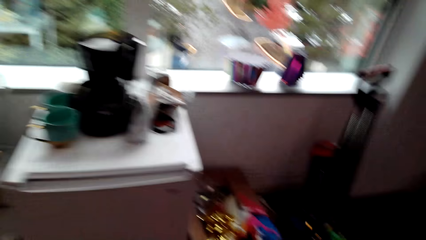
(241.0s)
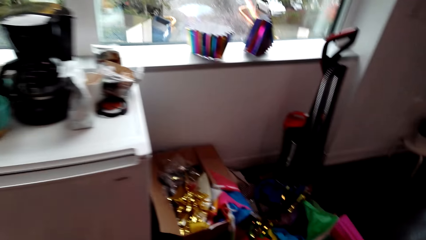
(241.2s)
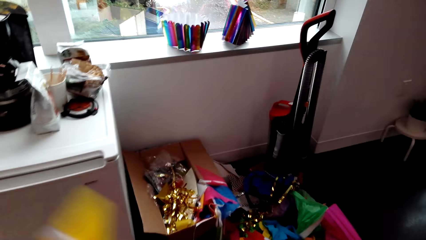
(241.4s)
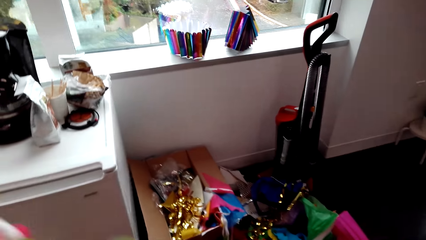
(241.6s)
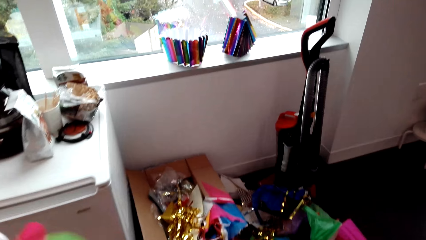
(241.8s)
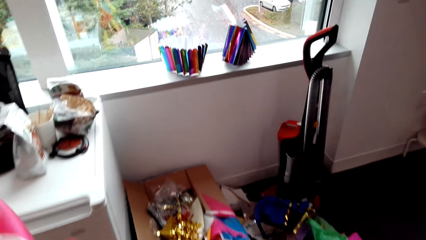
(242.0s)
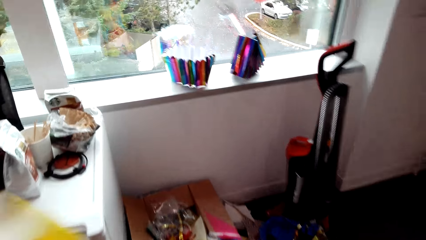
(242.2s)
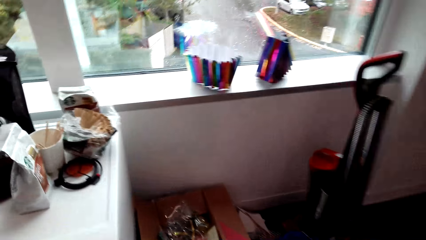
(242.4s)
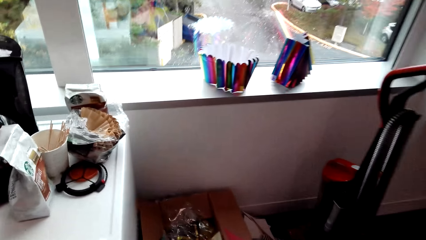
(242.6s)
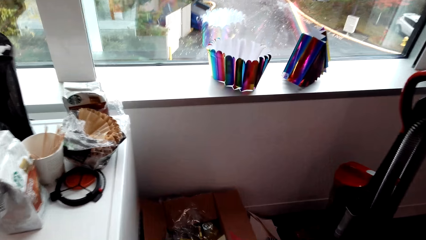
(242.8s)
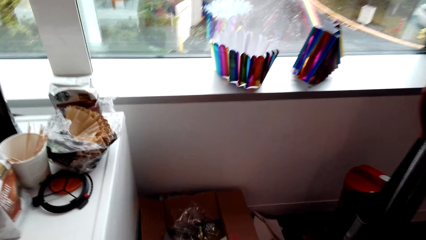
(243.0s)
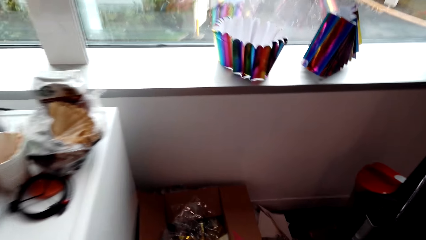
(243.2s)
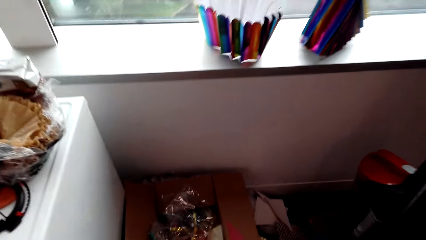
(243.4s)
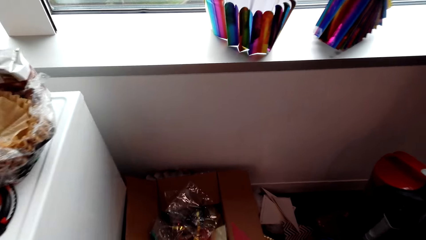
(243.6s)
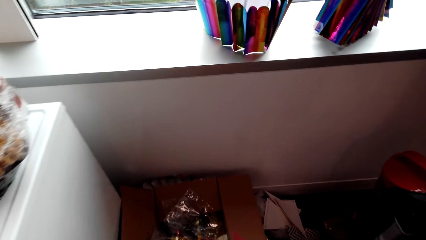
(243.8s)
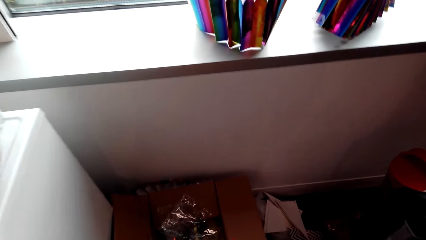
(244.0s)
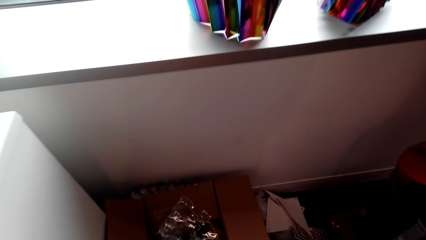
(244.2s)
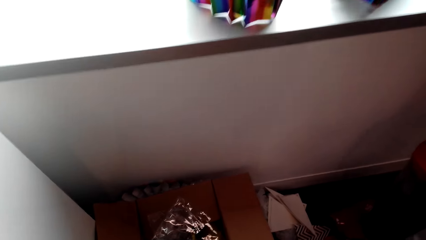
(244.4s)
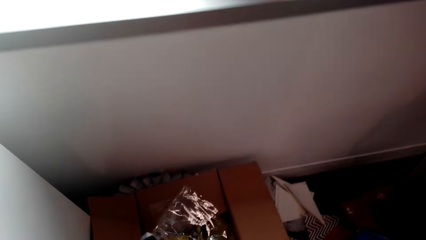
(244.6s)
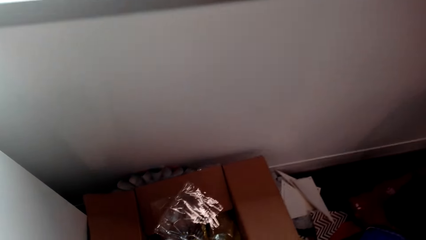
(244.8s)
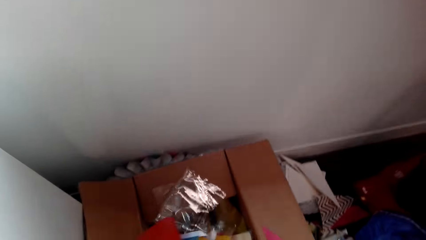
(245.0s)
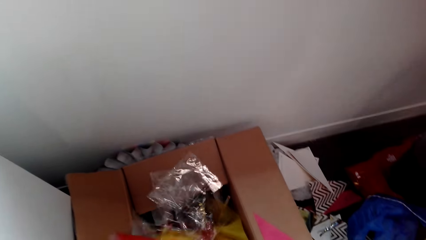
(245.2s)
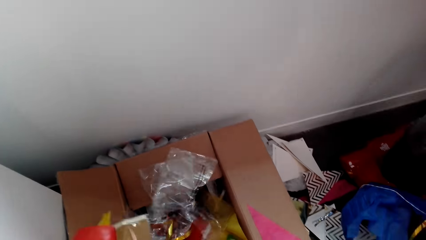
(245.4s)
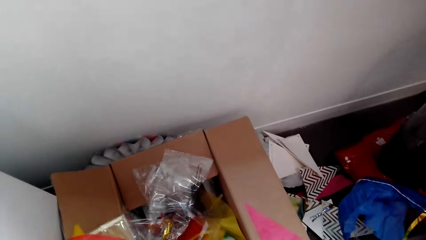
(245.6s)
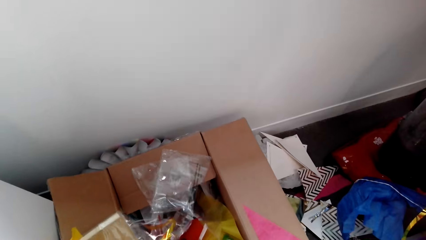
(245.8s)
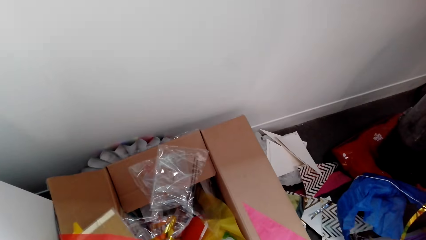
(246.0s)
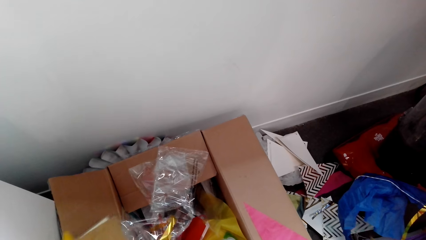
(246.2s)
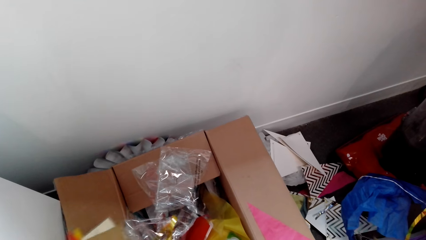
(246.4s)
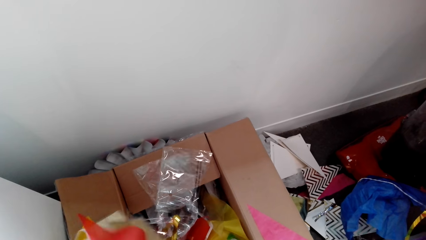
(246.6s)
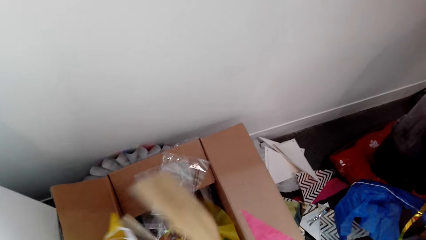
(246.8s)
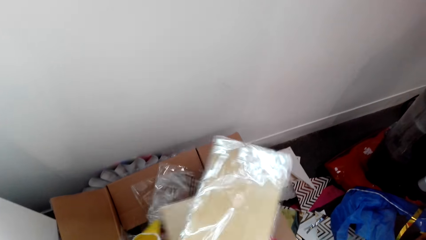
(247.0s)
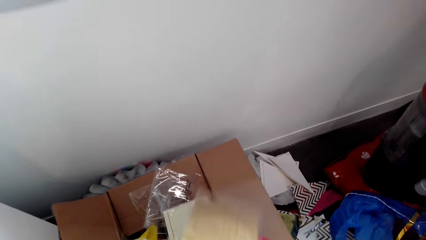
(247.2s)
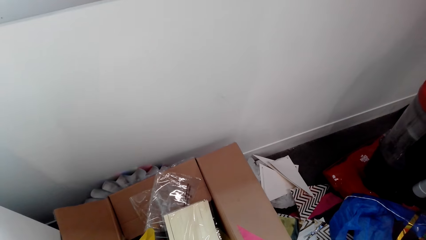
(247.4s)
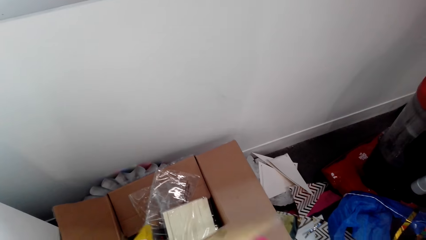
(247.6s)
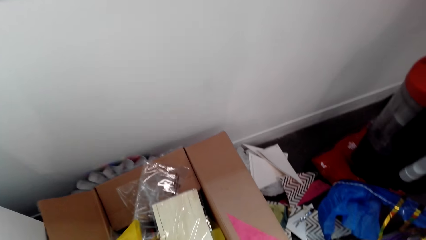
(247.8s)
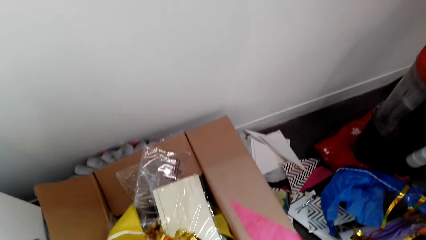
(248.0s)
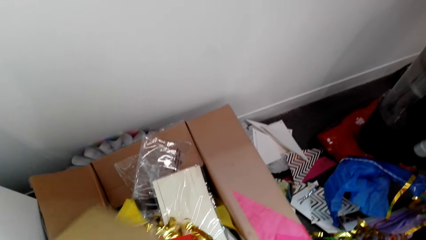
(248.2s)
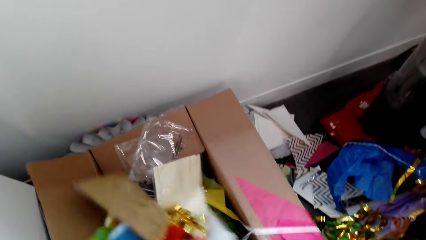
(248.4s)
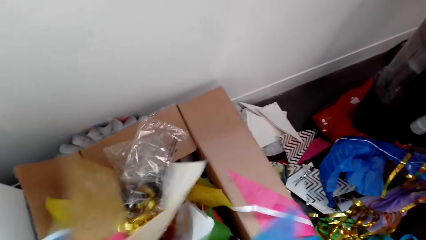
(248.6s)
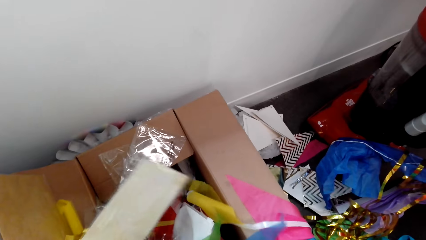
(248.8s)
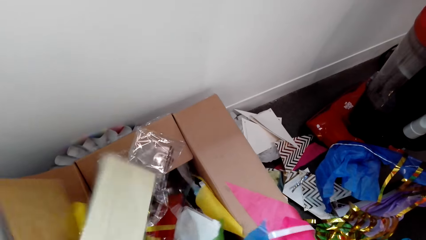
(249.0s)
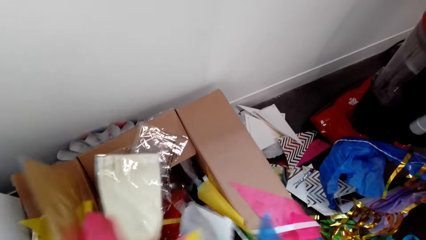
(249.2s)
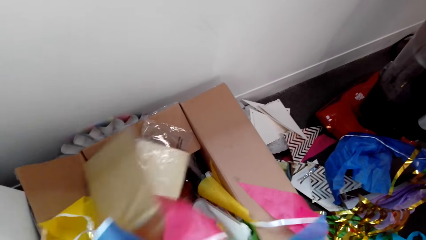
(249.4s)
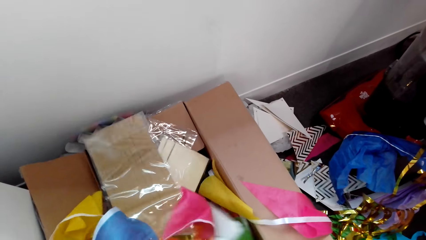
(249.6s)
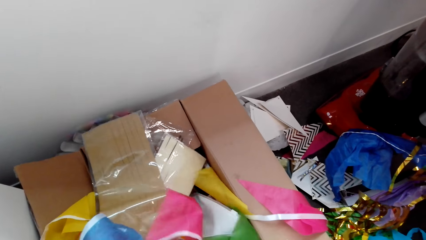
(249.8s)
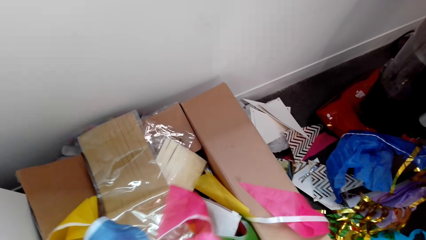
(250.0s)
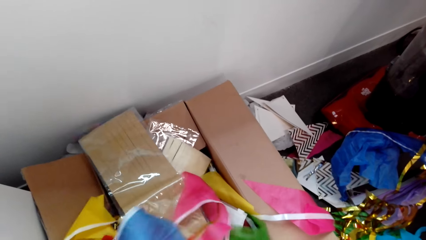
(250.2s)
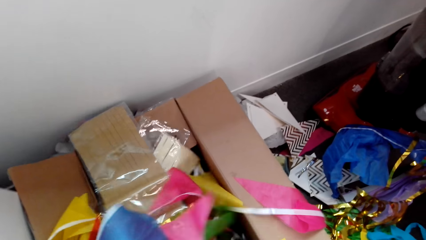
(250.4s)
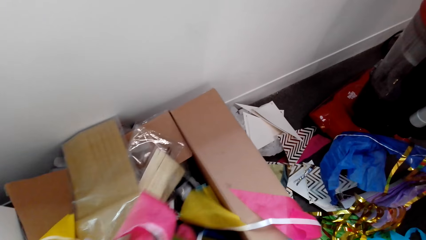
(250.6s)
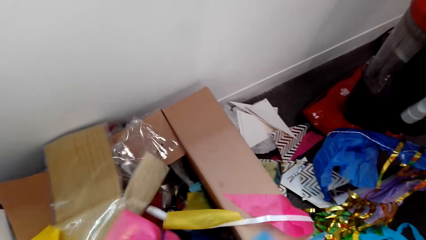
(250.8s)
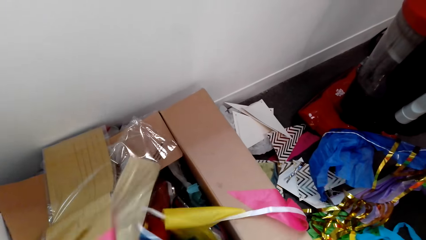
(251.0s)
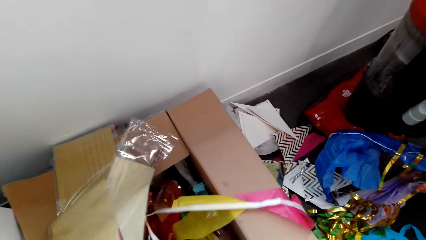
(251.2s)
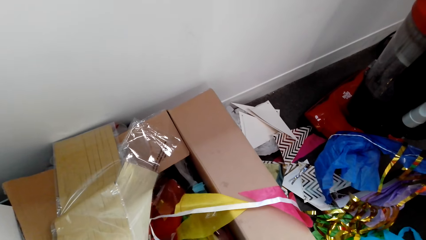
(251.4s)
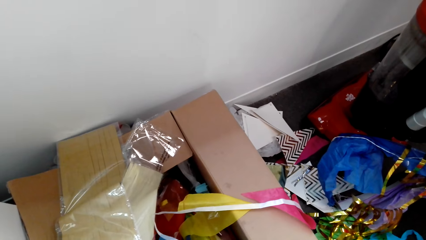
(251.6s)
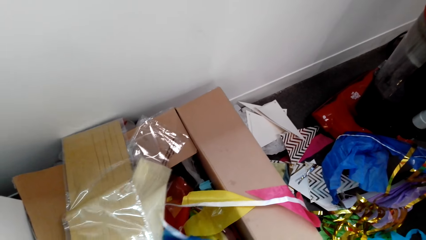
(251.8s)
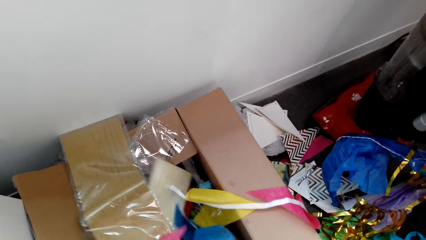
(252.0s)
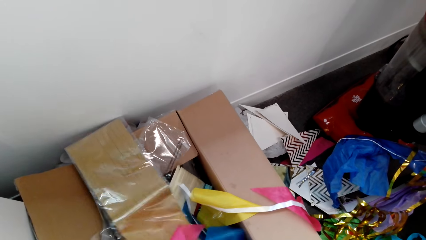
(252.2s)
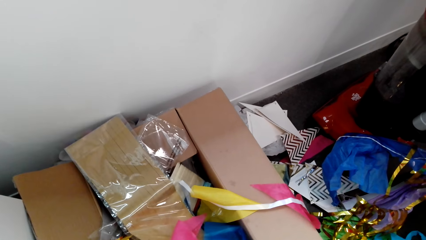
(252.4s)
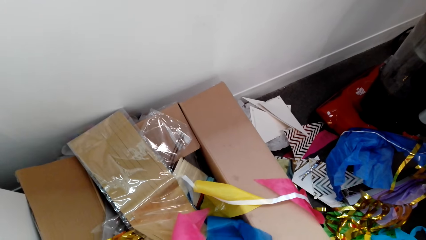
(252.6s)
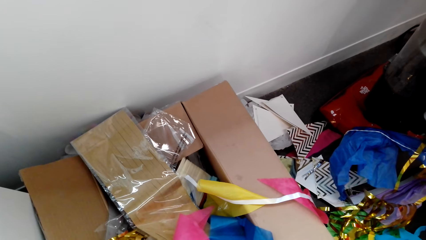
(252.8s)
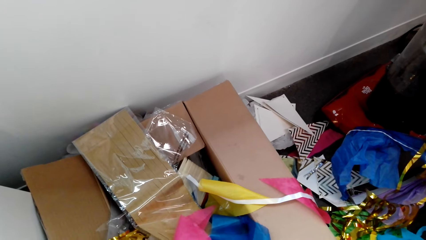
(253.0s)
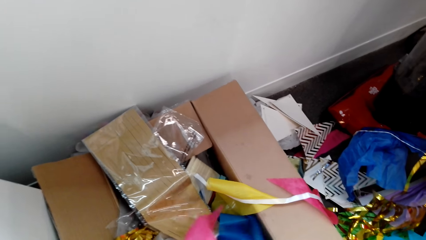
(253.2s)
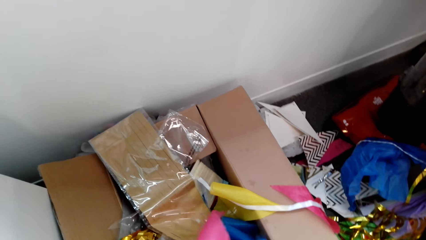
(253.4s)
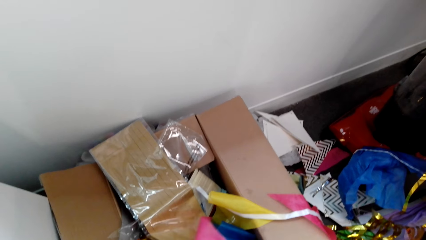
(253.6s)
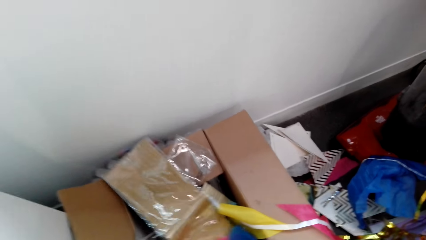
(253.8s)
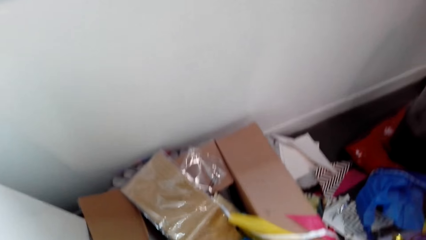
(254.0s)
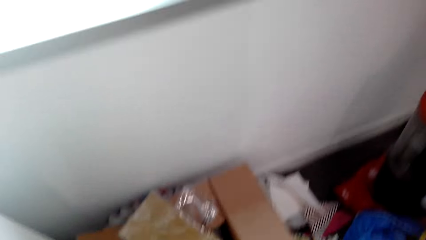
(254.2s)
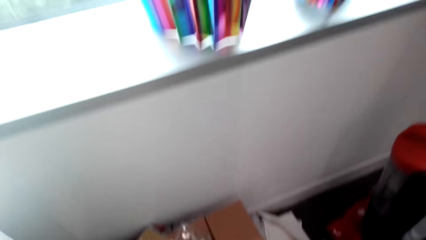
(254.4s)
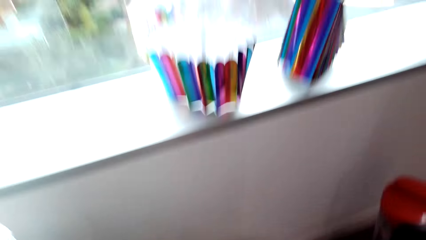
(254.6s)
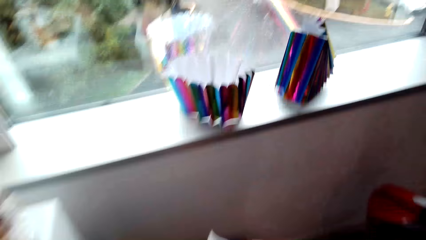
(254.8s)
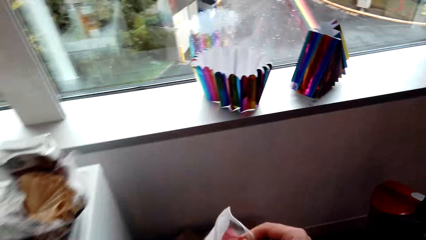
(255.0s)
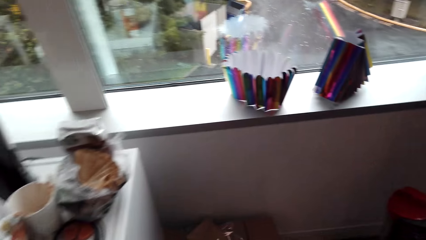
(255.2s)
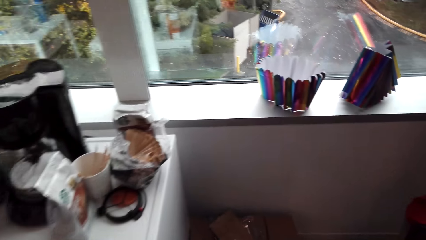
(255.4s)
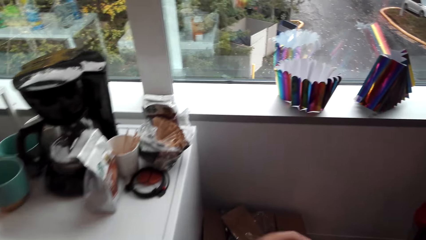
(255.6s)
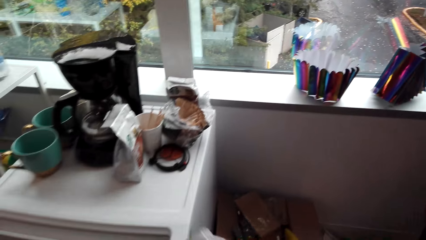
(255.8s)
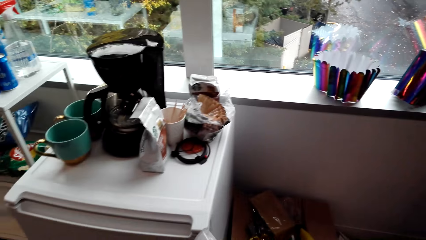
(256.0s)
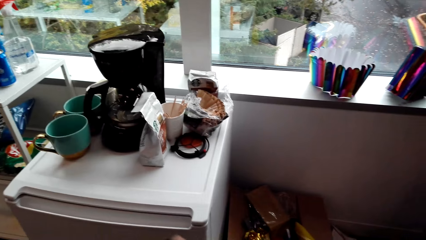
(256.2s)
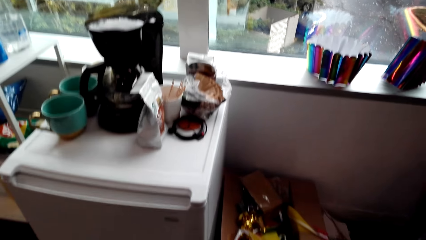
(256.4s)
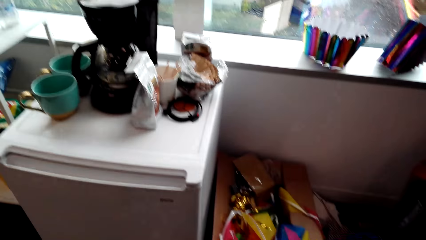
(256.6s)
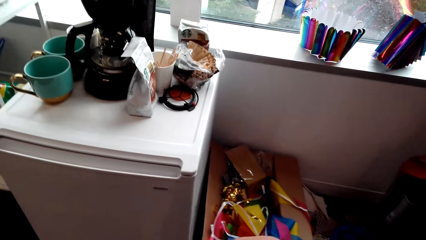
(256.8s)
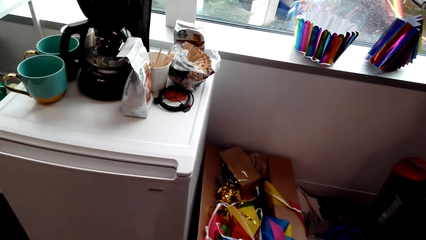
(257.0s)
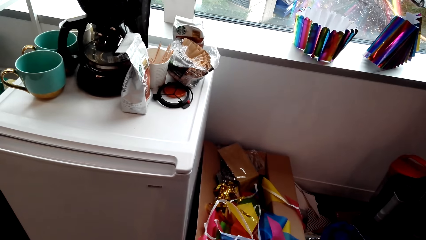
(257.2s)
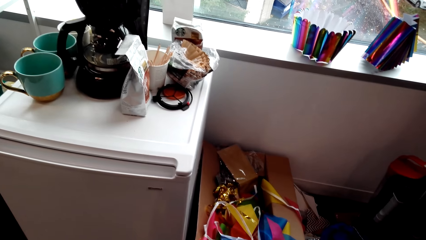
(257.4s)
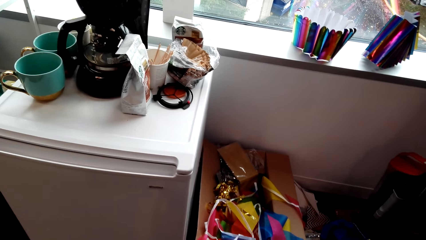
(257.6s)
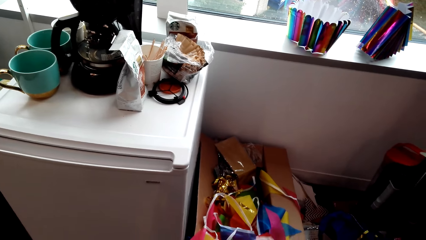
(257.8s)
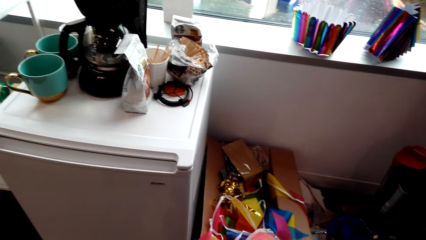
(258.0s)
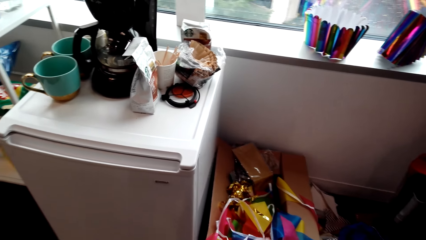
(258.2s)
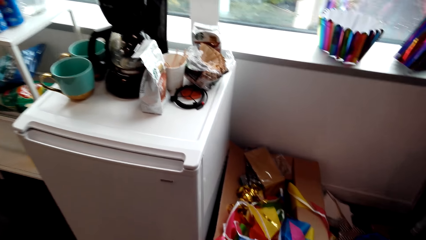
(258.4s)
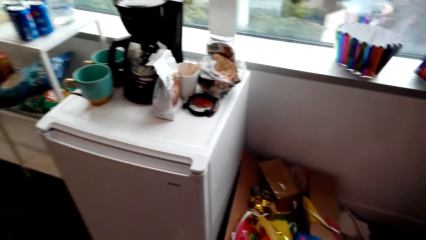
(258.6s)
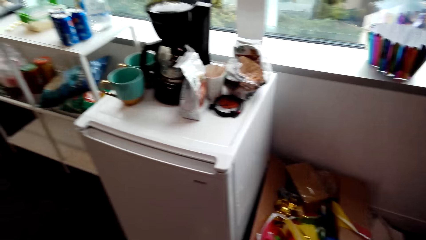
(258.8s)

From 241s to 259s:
The camera wearer unfolds decorative ribbon triangles. They search the box with decorating items. They move the decoratives. They look around.
